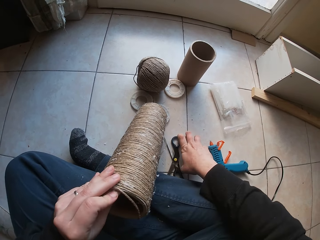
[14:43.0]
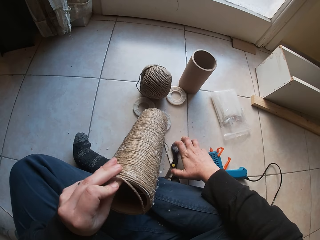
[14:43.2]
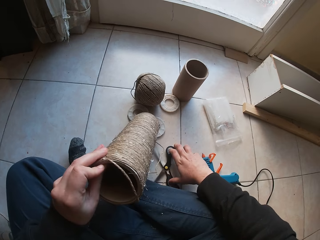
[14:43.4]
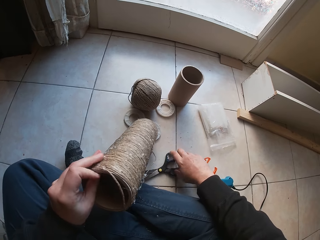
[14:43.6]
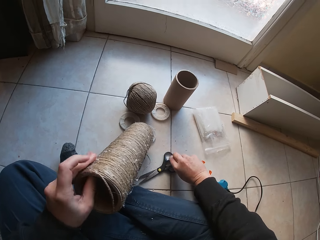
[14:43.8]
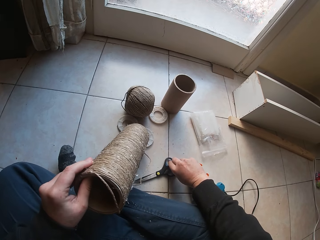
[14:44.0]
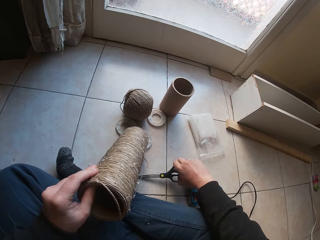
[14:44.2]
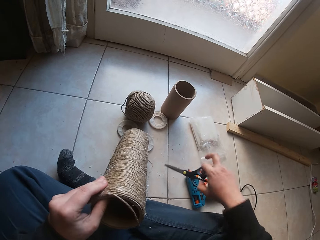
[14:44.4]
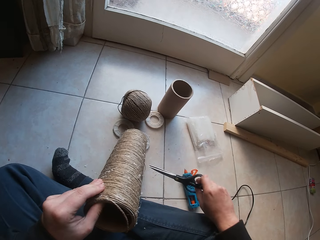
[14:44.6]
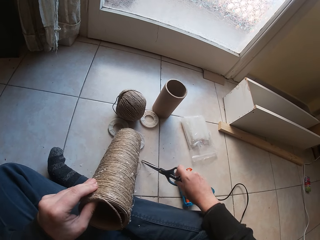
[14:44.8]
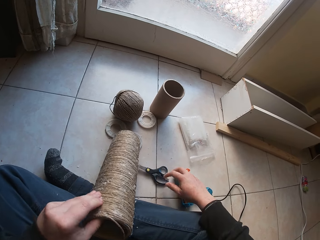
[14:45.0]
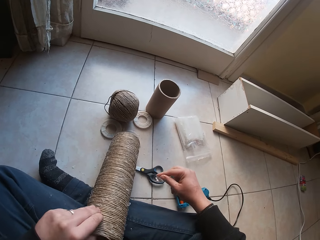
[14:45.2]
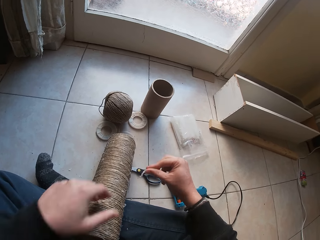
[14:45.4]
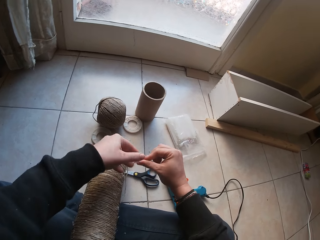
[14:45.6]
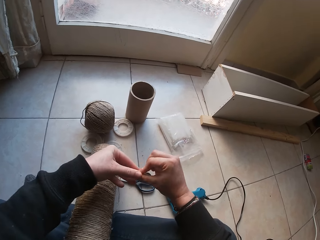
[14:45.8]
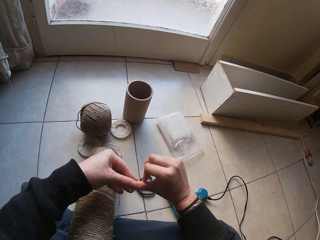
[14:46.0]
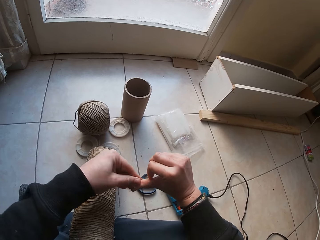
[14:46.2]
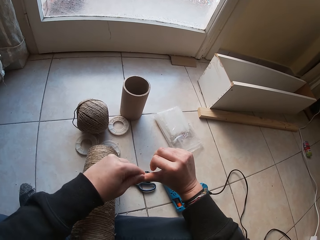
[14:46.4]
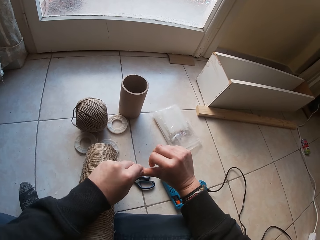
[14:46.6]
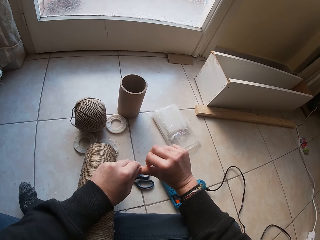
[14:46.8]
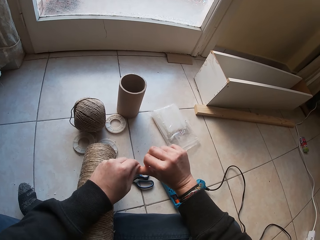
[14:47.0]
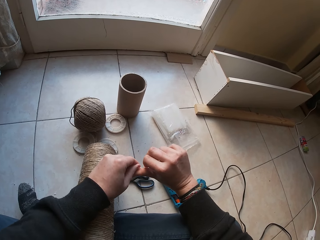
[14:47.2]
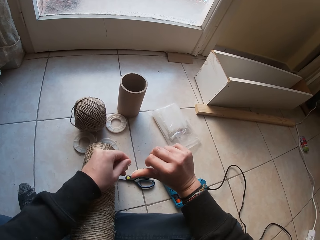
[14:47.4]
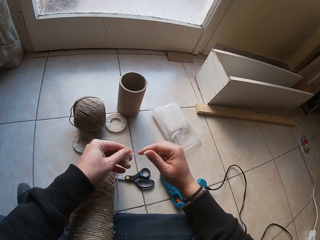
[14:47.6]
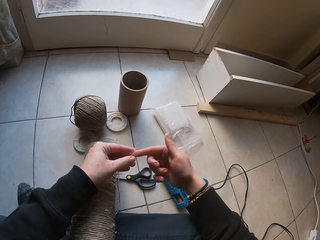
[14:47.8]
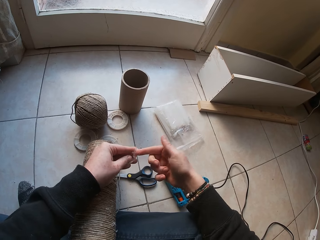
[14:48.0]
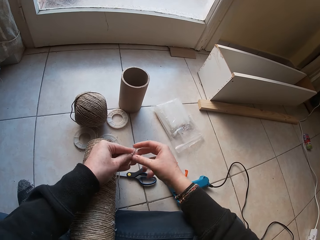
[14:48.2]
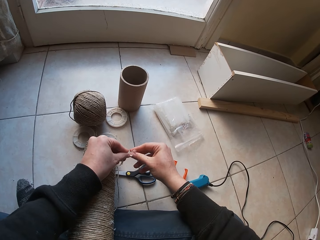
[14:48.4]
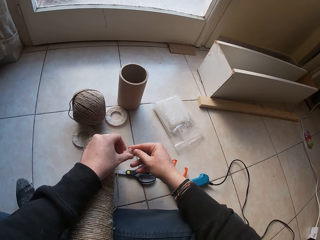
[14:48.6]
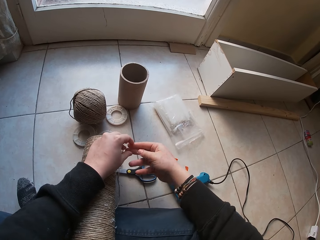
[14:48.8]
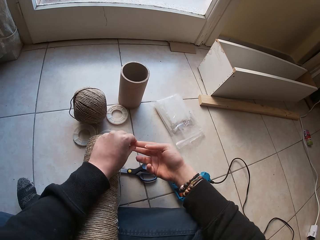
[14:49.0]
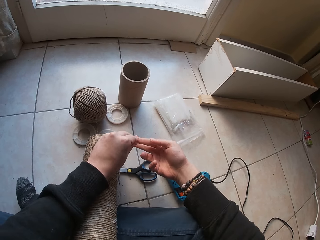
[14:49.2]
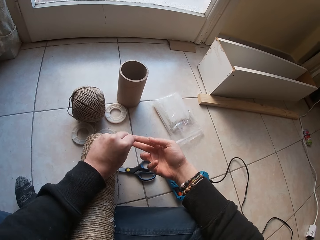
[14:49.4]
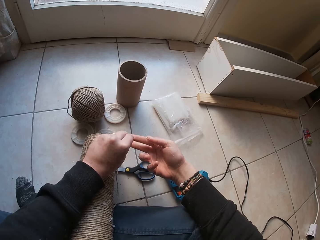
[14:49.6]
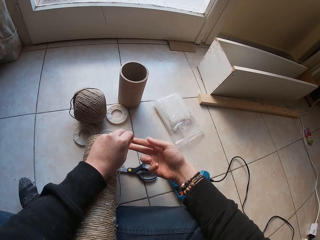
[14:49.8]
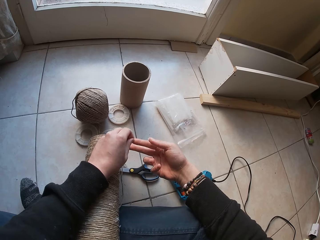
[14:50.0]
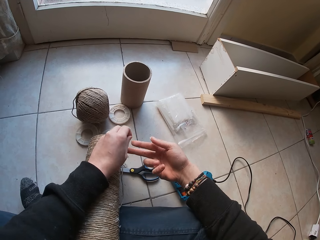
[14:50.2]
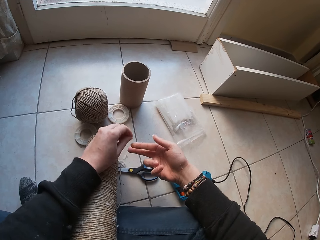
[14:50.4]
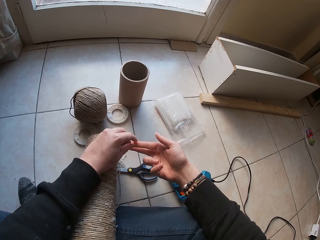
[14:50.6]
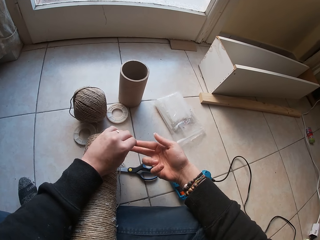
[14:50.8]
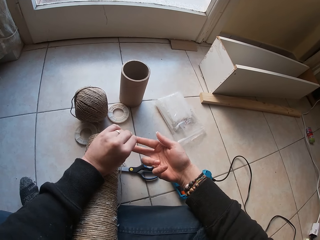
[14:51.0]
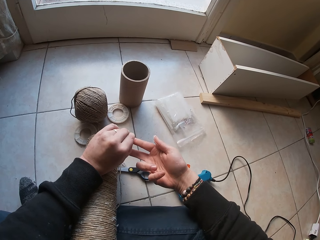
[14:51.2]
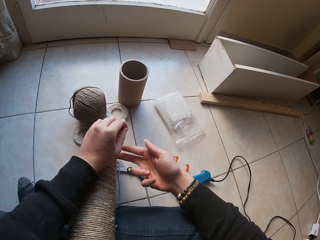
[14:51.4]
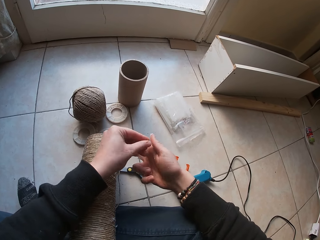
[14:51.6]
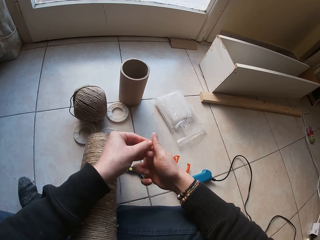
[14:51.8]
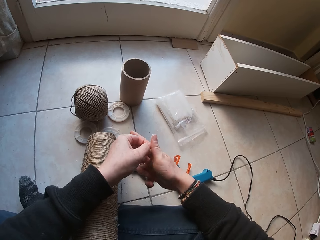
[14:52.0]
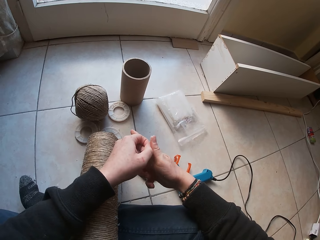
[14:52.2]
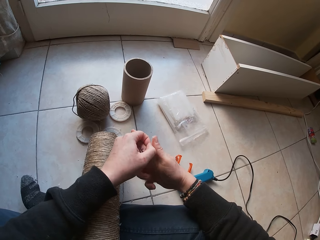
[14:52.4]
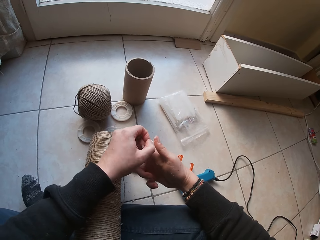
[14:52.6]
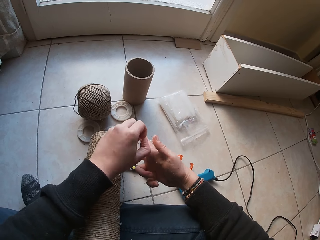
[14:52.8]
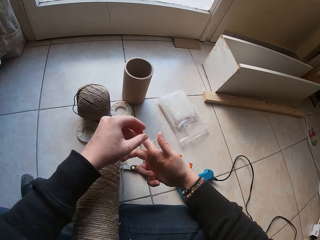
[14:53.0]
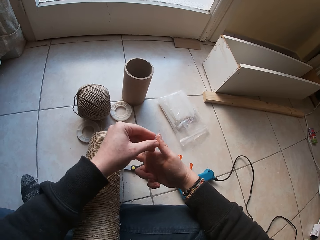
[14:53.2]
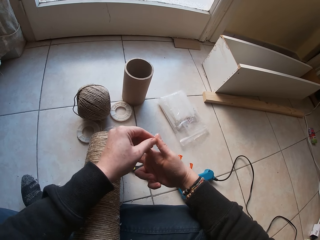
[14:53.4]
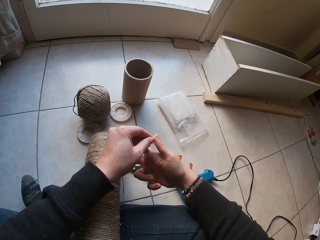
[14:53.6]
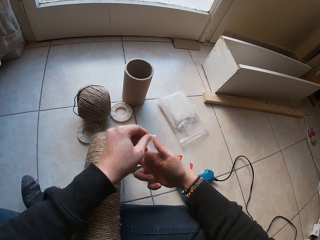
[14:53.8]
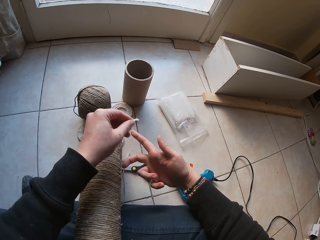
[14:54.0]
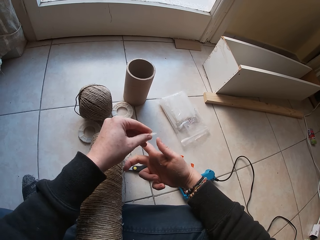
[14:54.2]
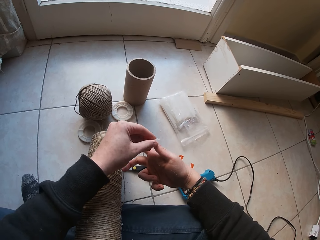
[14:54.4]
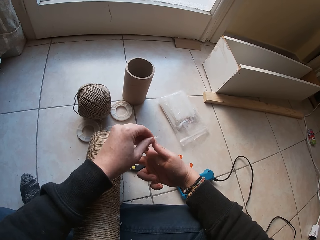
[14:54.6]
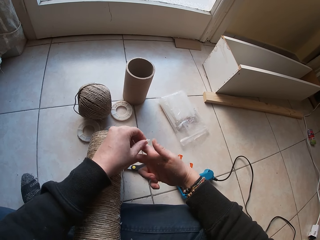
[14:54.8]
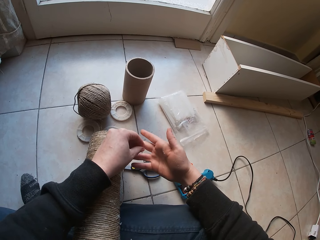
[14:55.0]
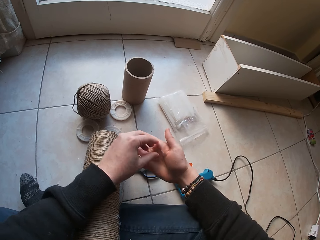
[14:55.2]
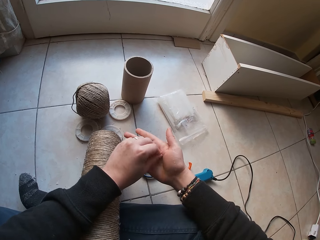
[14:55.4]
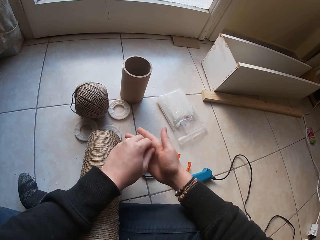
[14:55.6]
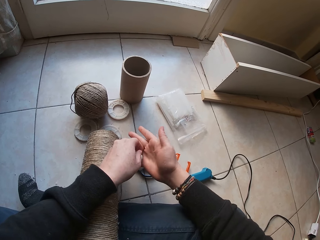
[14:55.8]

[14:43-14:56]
The camera wearer moves a pair of scissors on the floor with her right hand. She picks up the scissors. She removes wax or glue in her right hand with her left hand, from the right thumb. She removes the glue from the right index finger. She does it again. She removes the glue from the right thumb.

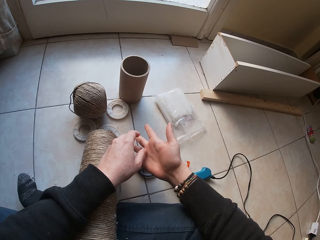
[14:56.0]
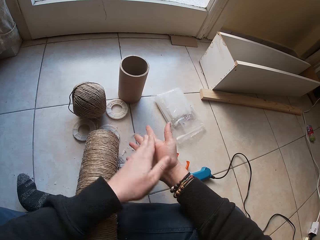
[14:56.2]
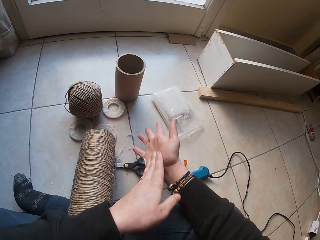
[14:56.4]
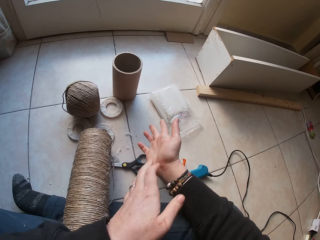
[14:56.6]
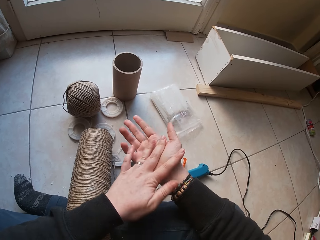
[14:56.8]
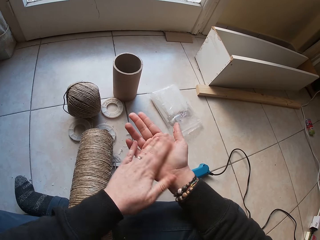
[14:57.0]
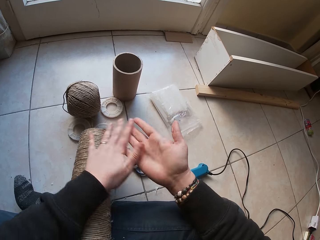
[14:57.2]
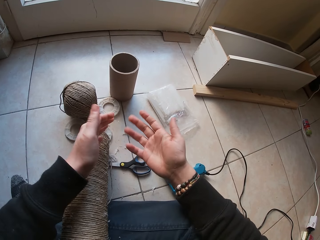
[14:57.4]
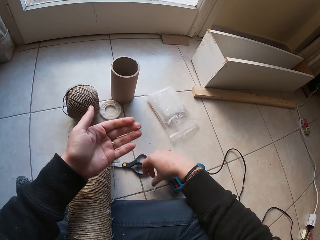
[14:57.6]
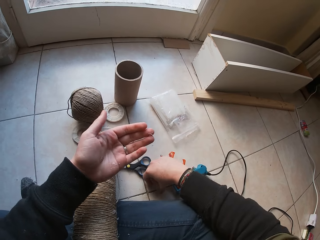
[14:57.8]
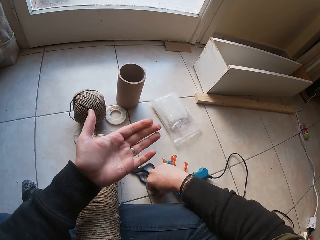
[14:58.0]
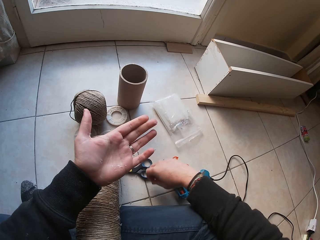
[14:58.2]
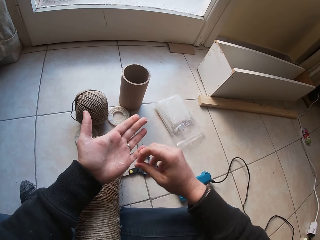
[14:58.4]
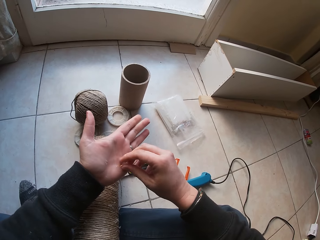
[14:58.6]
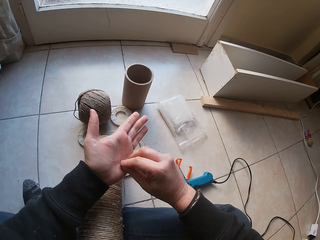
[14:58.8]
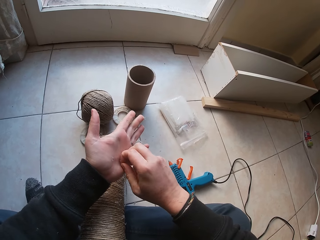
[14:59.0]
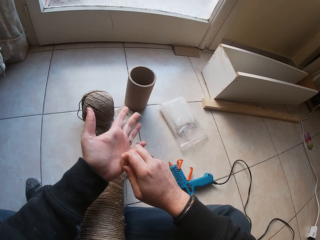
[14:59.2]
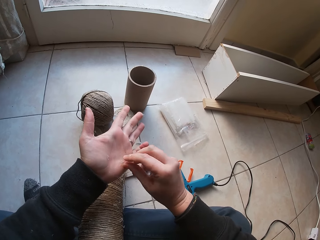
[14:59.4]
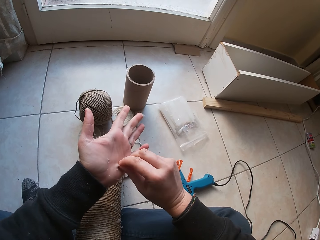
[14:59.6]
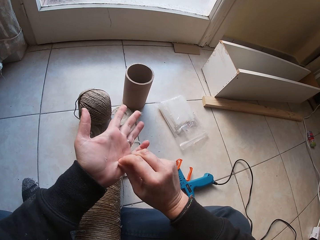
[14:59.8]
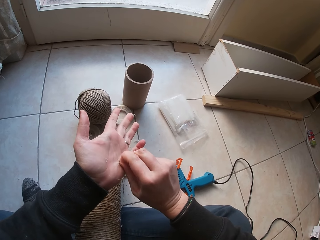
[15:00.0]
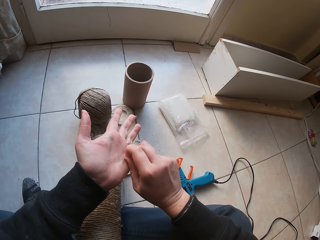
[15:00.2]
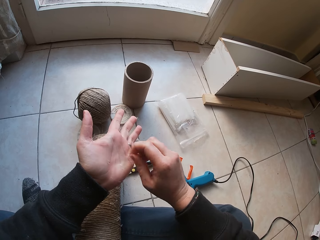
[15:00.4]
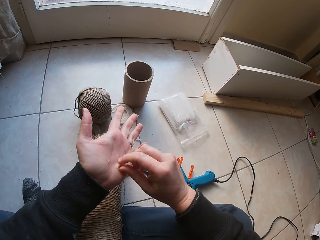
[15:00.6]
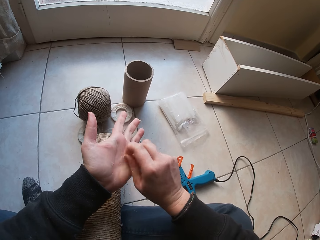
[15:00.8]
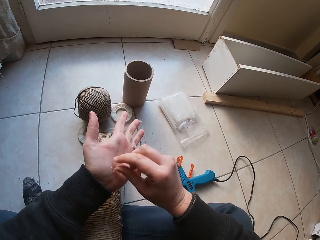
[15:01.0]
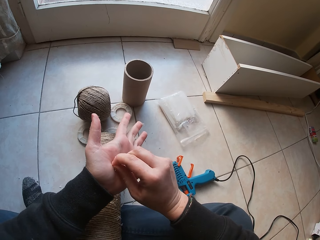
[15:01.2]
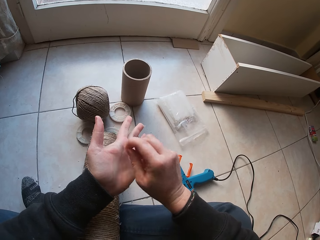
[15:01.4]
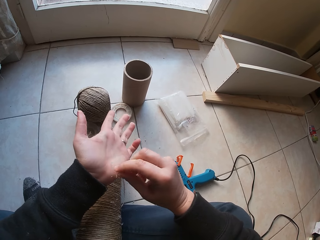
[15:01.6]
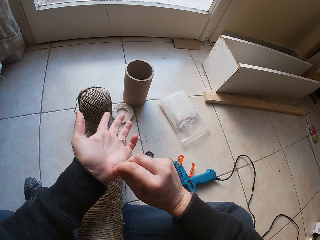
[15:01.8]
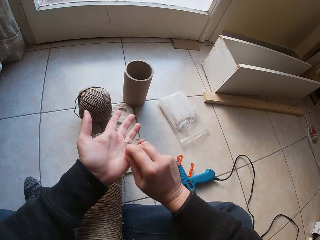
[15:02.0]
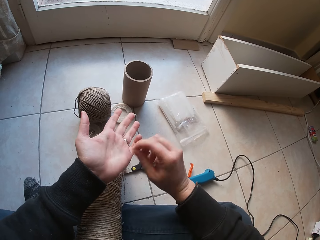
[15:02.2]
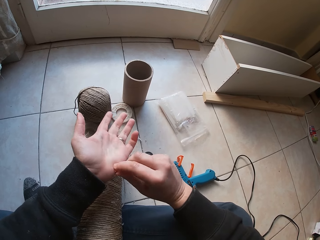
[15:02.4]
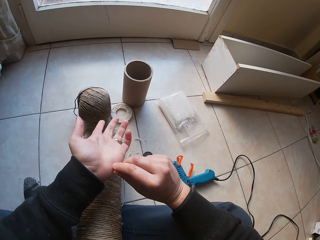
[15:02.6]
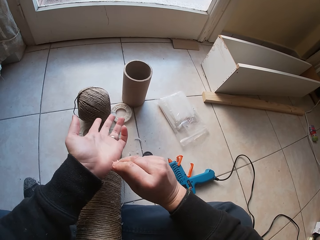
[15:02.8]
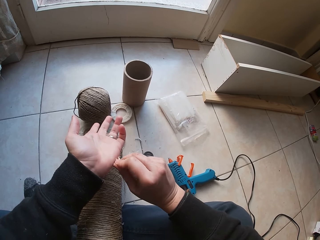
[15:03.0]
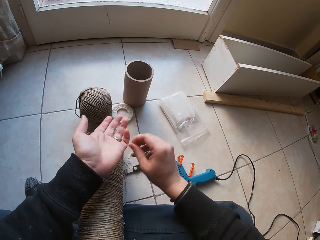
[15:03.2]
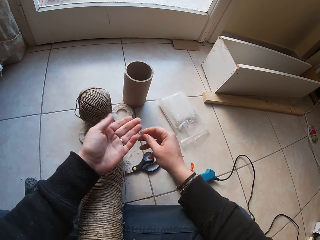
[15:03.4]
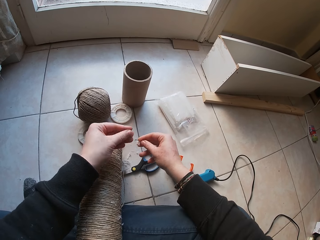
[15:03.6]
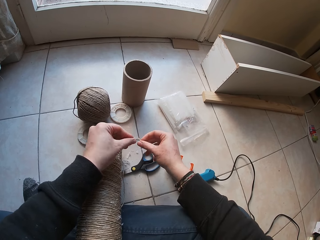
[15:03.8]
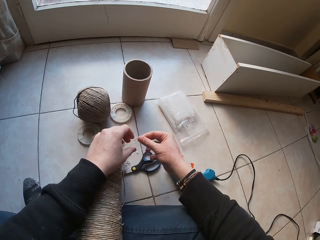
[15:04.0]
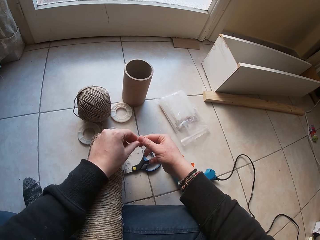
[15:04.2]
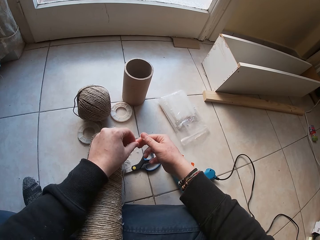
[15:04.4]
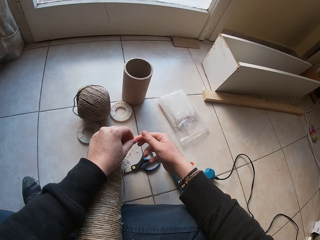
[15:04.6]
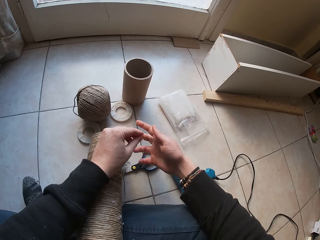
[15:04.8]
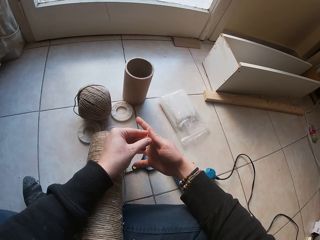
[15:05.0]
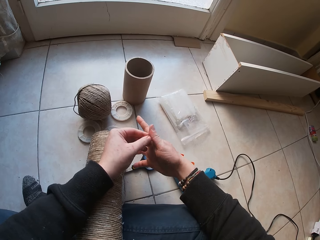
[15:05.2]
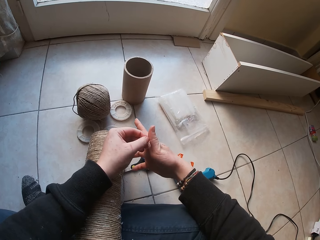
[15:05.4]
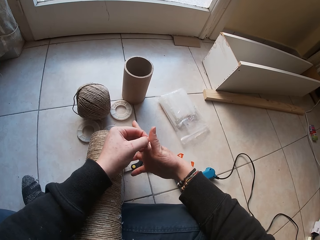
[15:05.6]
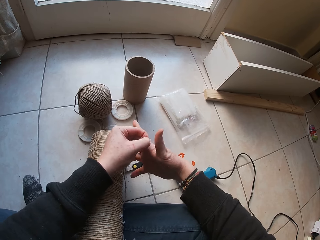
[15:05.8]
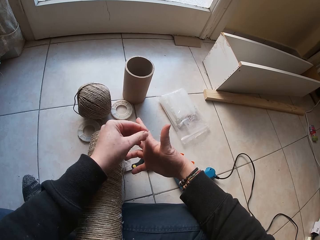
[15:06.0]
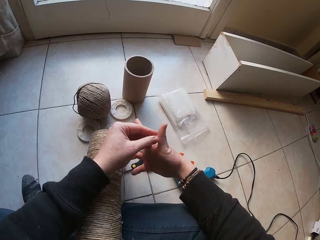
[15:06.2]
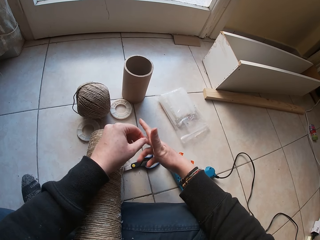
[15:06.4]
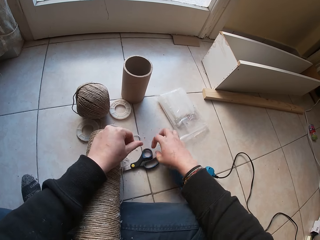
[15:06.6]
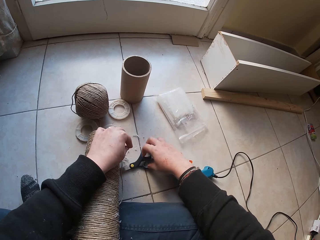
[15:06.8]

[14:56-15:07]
The camera wearer rubs both palms. She removes wax or glue in her left hand with her right hand, from the left palm. She removes the glue from the left palm again. She removes the glue from the right thumb.
